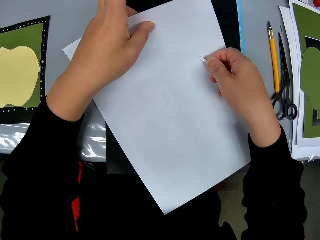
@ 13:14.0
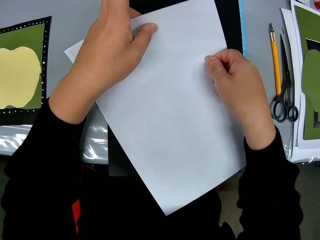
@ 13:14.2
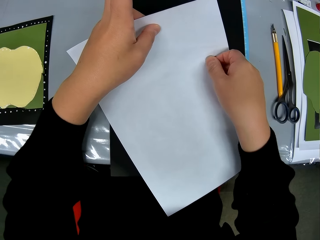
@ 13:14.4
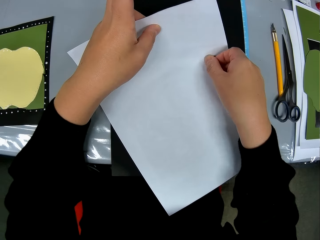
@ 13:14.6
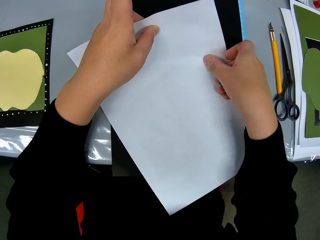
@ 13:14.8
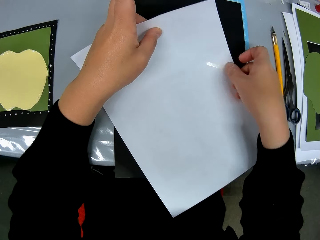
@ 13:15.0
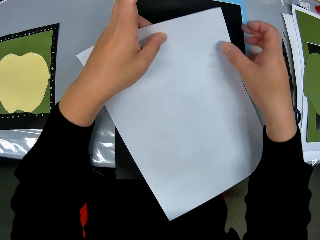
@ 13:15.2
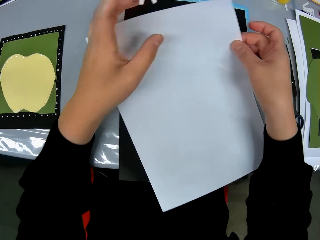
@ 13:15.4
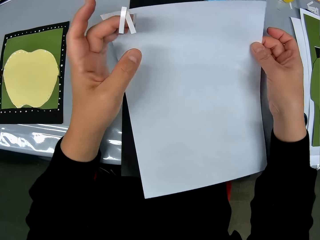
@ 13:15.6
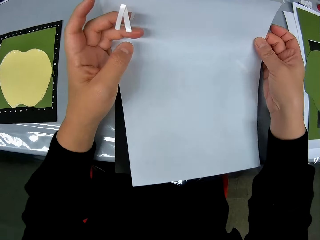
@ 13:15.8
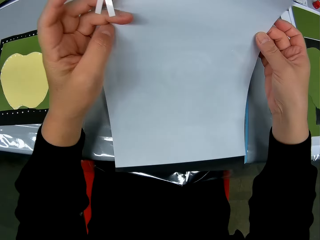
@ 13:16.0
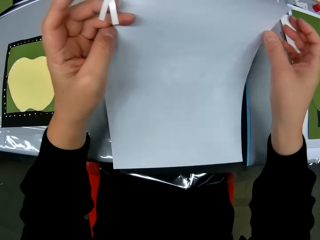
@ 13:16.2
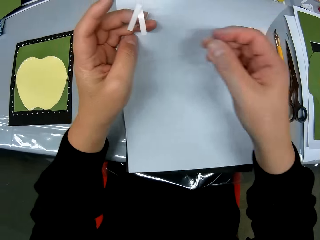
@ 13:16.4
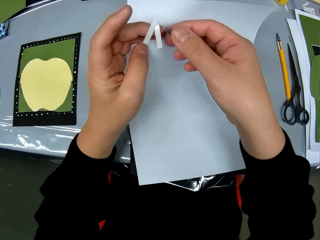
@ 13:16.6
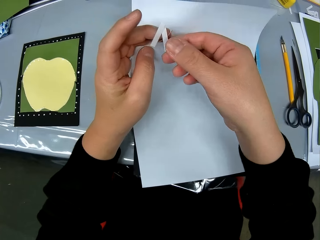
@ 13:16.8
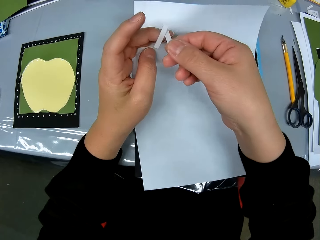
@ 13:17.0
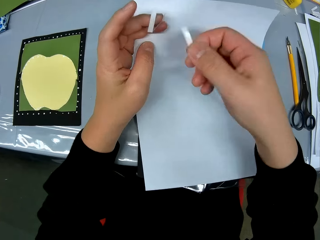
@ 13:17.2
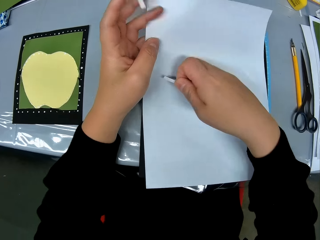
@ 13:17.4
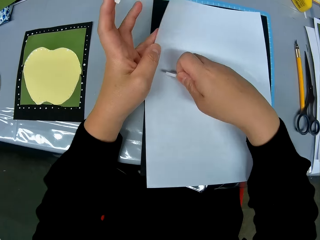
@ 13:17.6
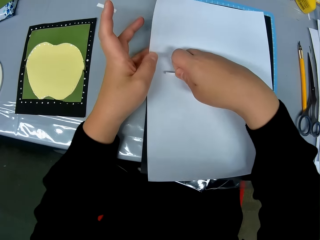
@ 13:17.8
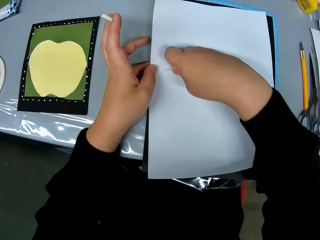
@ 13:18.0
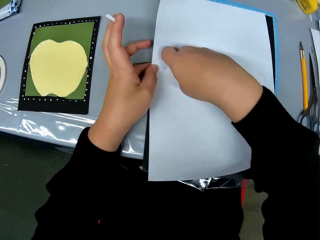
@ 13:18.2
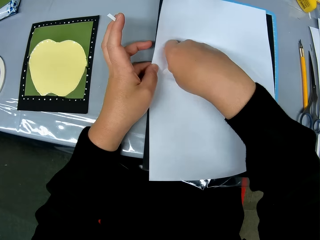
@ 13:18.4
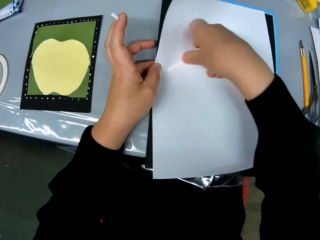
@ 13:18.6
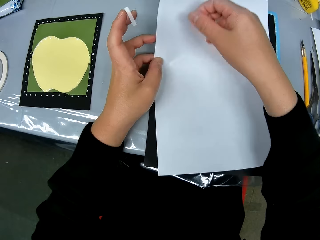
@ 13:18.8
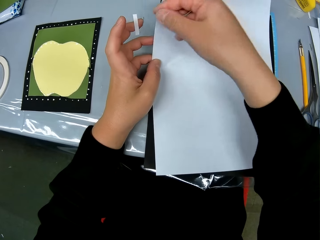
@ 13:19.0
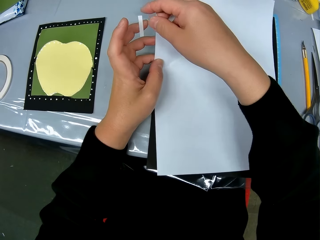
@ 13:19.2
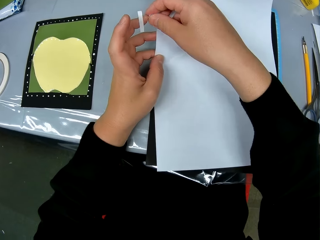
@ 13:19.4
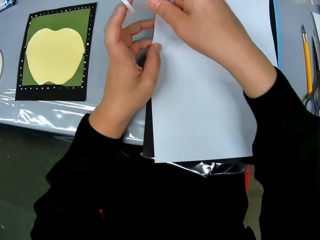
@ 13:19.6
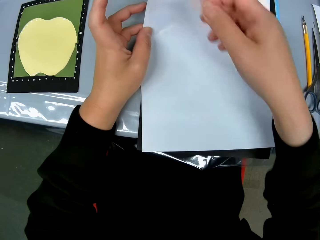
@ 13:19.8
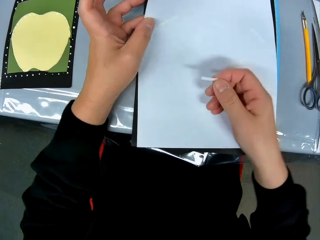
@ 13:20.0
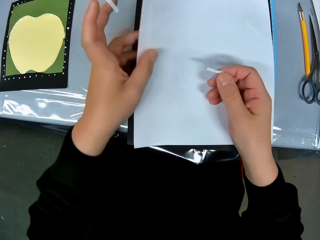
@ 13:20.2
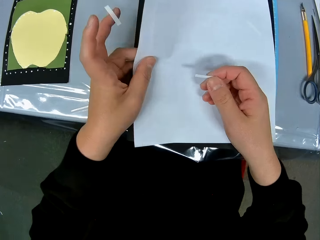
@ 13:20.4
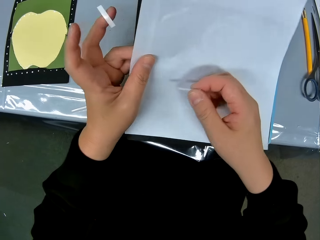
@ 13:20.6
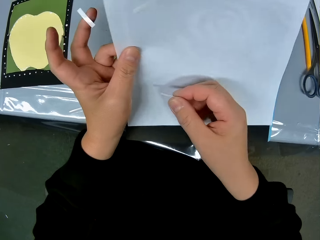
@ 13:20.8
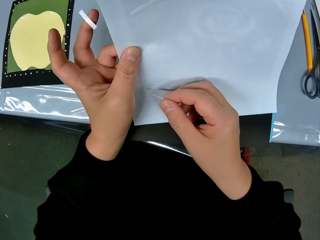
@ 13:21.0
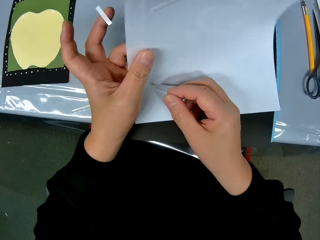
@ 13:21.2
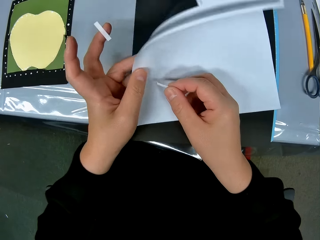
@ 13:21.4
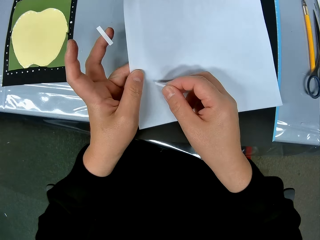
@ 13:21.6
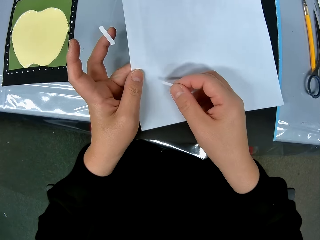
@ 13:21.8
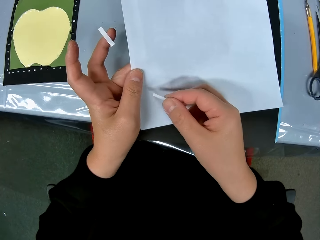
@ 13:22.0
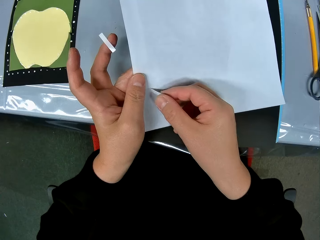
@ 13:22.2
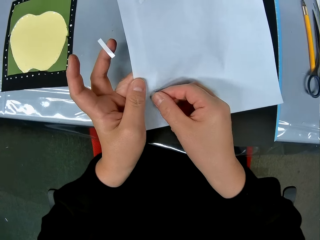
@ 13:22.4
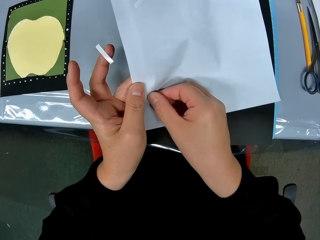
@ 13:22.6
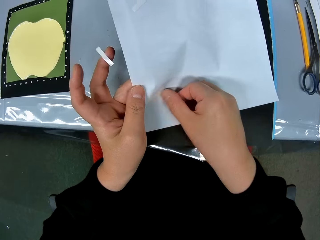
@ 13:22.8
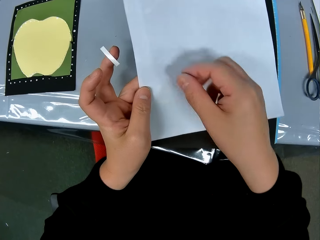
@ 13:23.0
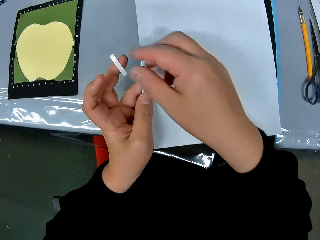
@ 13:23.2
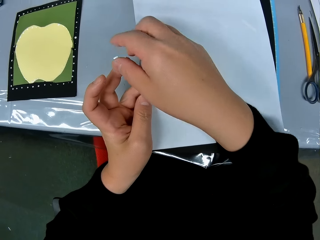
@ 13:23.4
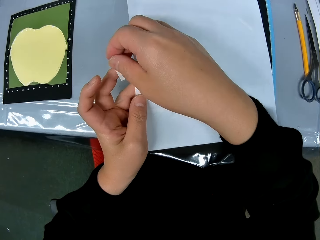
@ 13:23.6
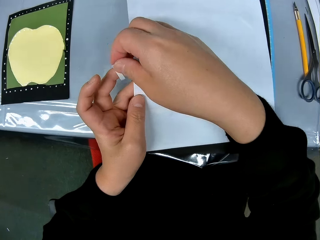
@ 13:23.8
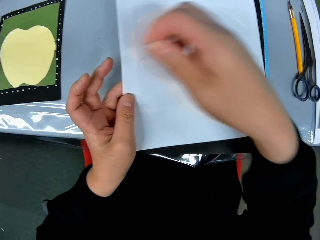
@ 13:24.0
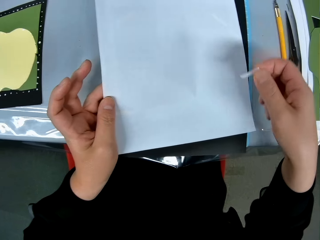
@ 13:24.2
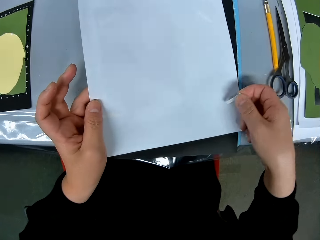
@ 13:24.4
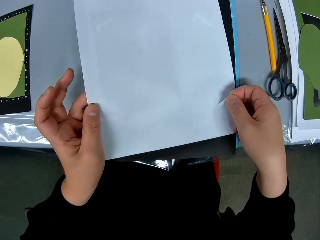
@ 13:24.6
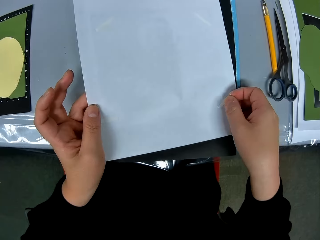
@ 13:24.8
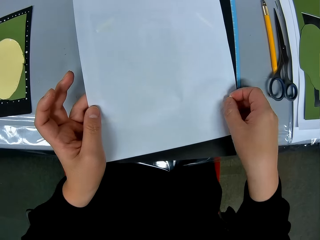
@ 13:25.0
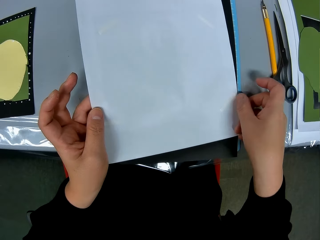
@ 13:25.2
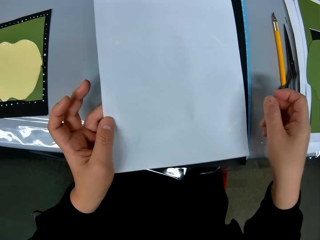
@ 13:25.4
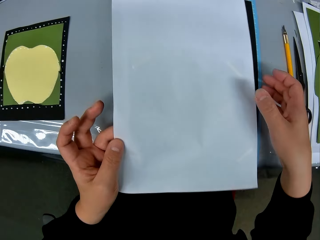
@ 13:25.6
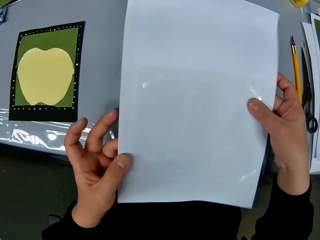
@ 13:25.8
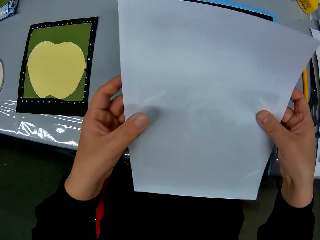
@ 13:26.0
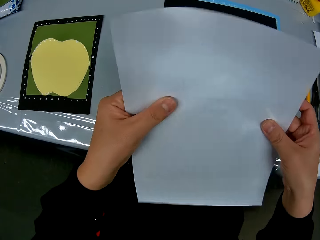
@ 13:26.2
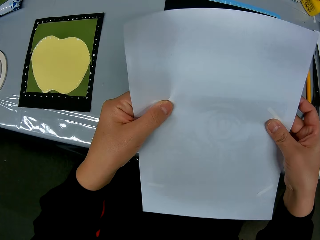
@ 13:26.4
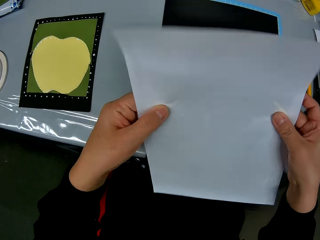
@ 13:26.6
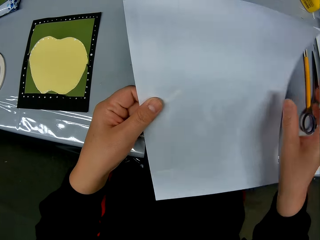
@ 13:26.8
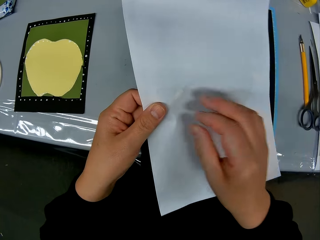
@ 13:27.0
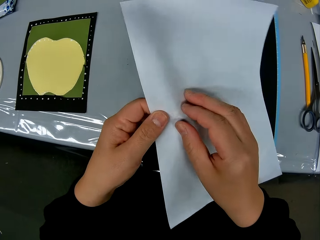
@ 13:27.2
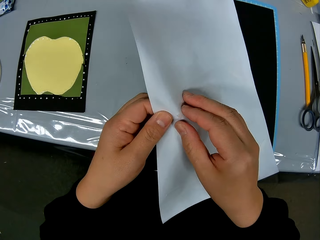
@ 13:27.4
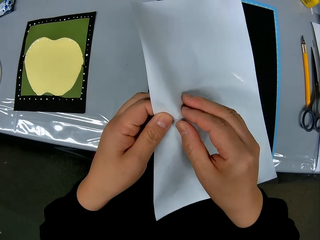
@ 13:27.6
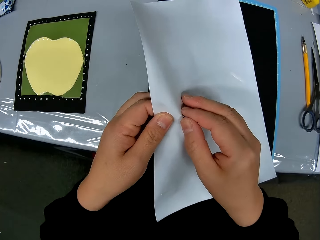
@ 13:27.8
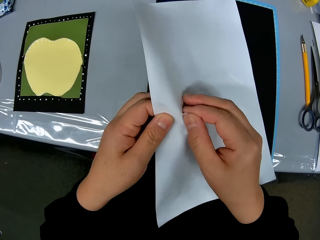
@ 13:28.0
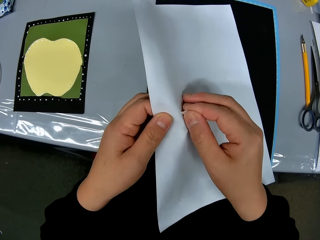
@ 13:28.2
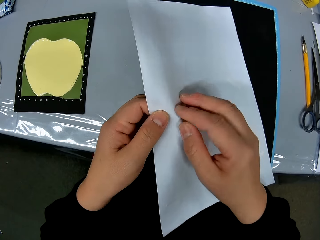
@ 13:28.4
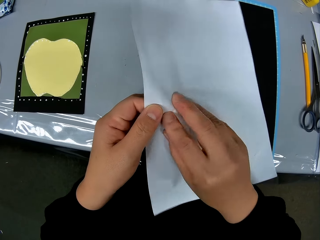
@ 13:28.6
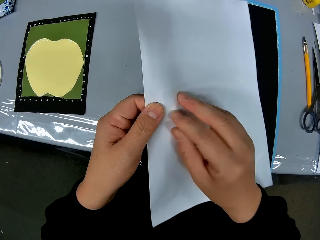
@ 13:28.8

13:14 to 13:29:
The camera wearer removes a hand from the picture. They put a second double sided tape on the back of the paper with the drawing. They hold the picture. They remove a hand from the picture. They pick a tape. They put the picture on the table. They put a third double sided tape on the back of the paper with the drawing. They pick a tape. They move a hand along the picture. They lift the picture. They move a hand. They put a third double sided tape on the back of the paper with the drawing. They pick a tape. They put the tape on the picture. They readjust one of the double sided tapes on the back of the paper with the drawing. They hold the picture with the other hand. They move a hand along the picture. They remove a hand from the picture. They remove a tape from the picture.

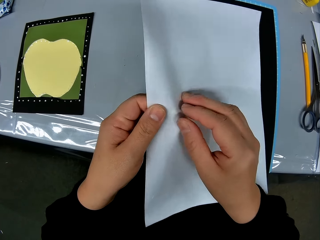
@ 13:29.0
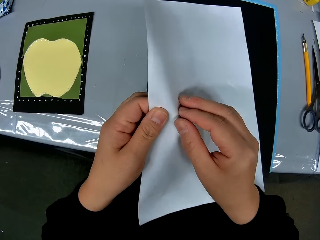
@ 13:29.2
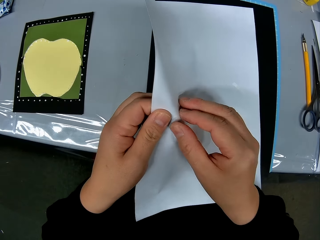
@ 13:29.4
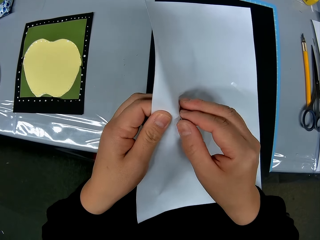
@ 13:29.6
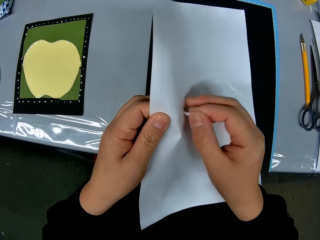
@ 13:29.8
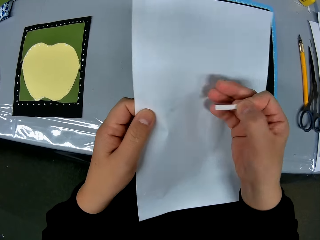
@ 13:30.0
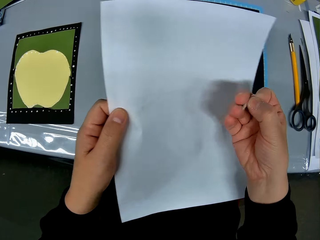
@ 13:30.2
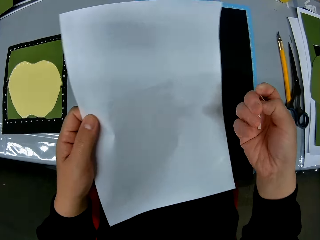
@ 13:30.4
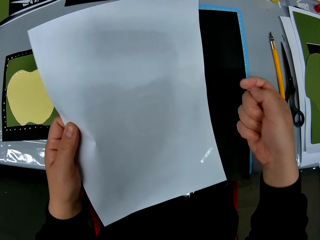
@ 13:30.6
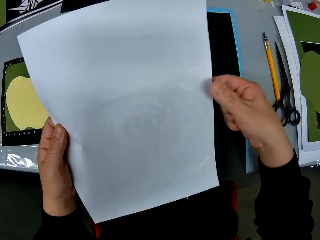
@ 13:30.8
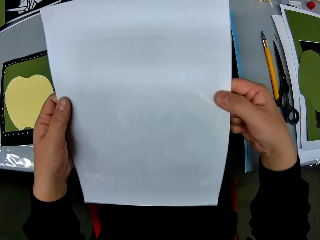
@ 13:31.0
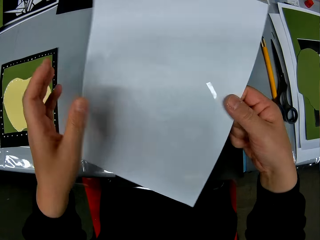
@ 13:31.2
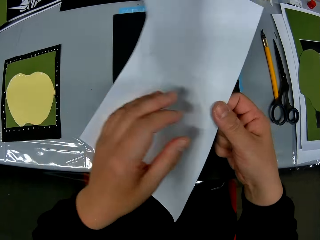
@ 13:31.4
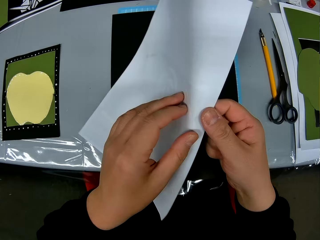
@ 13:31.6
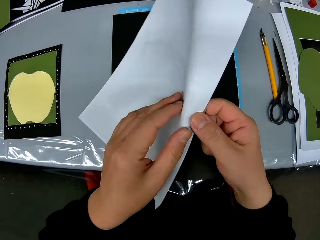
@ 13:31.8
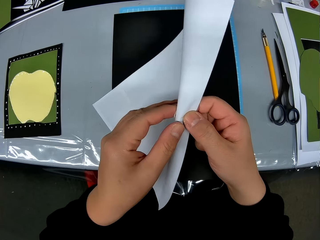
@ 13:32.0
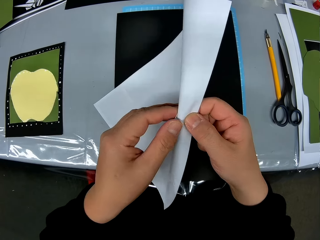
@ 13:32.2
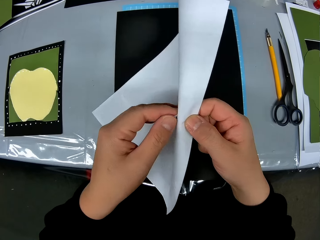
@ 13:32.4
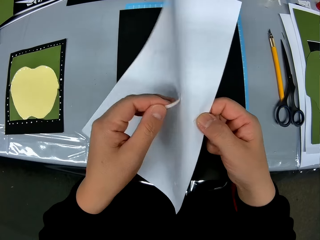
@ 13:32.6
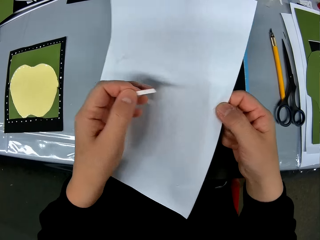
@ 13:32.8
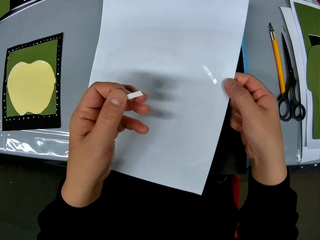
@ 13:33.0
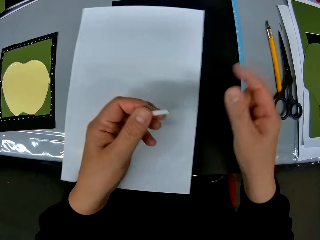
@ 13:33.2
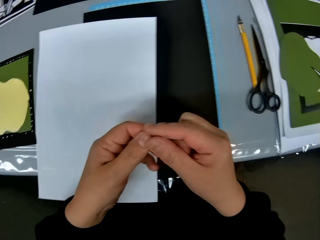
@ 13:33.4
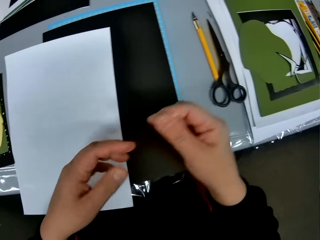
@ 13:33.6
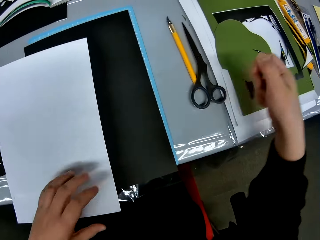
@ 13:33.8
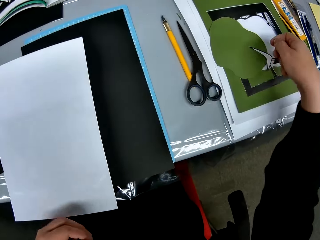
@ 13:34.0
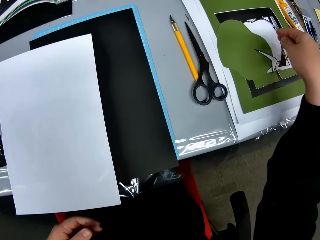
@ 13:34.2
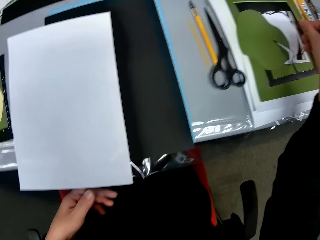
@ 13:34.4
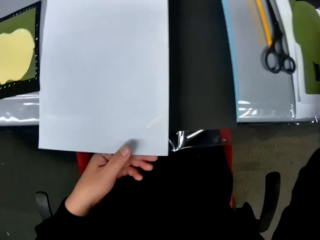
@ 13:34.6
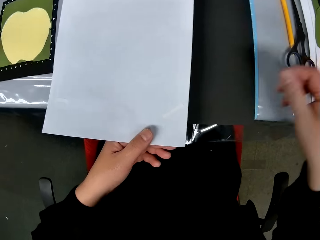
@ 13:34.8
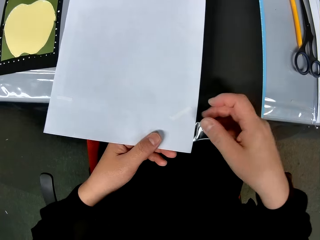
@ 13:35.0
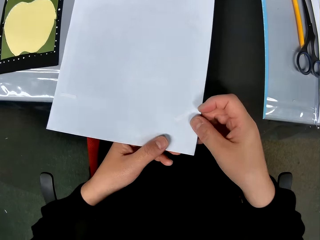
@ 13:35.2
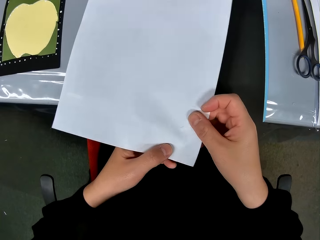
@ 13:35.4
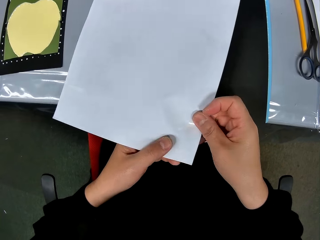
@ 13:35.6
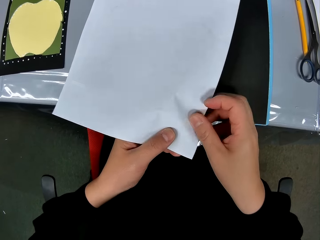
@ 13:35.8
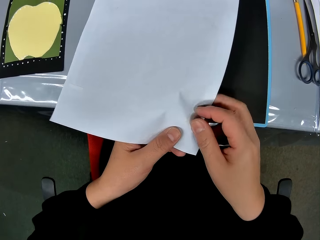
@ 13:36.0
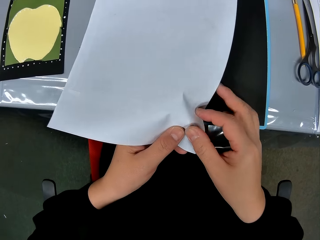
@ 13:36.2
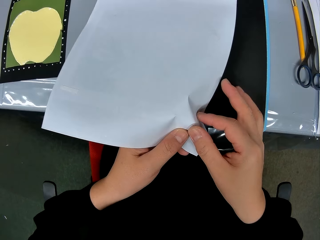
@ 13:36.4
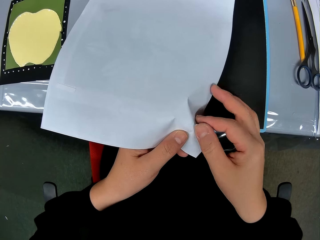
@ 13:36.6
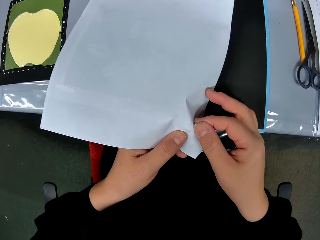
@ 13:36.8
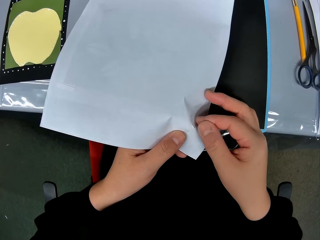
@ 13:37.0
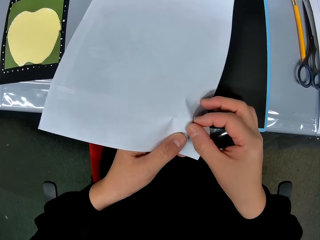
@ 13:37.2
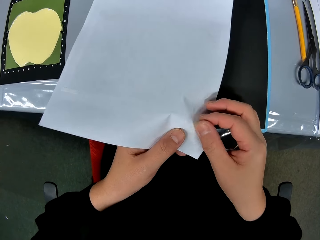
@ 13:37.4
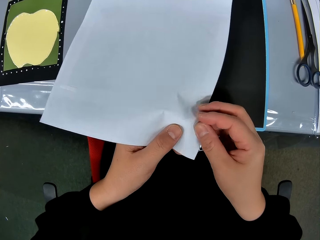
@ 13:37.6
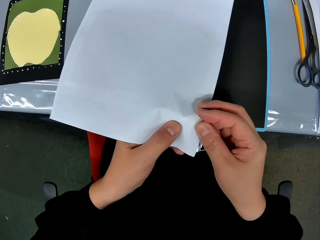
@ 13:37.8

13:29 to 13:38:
The camera wearer removes one of the double sided tapes from the paper with the drawing. She removes another double sided tape from the paper with the drawing. She holds the picture with the other hand. She removes a hand from the picture. She drops the paper on the table. She drops the tapes on the stack of cardstock on her right. She exchanges a tape to the other hand. She removes another double sided tape from the paper with the drawing. She holds the picture. She holds the picture again.
